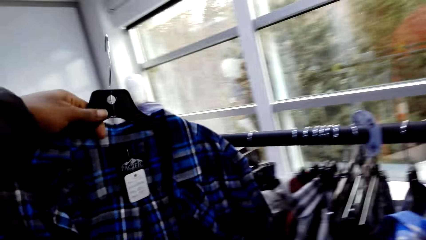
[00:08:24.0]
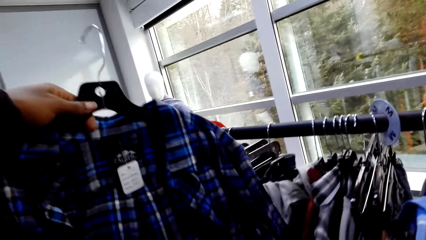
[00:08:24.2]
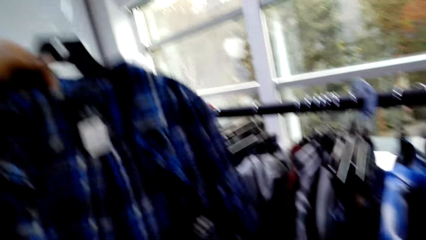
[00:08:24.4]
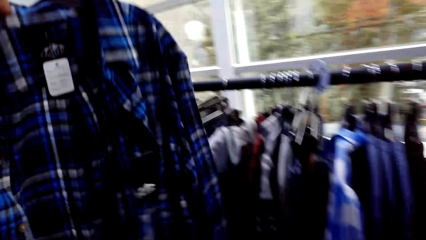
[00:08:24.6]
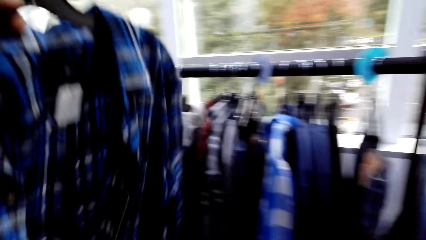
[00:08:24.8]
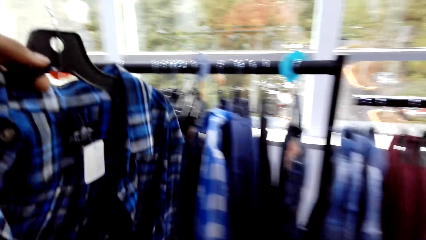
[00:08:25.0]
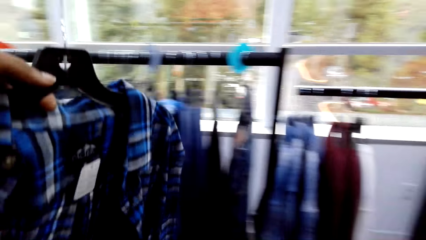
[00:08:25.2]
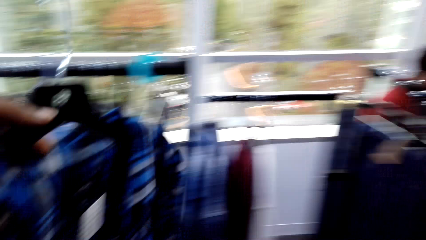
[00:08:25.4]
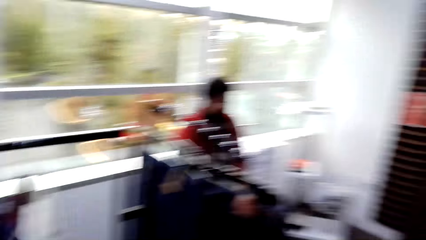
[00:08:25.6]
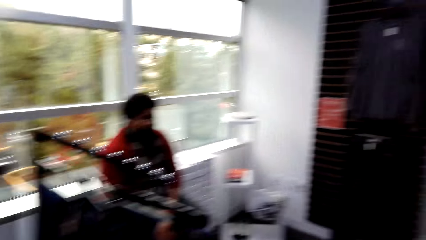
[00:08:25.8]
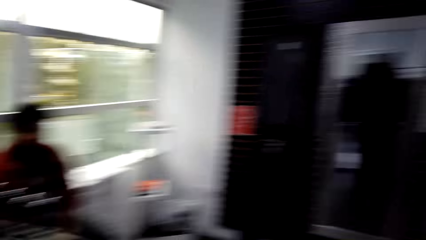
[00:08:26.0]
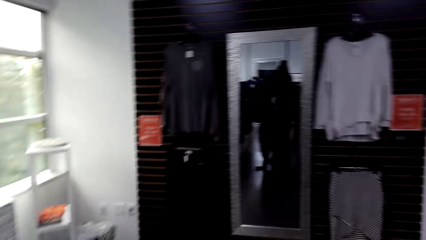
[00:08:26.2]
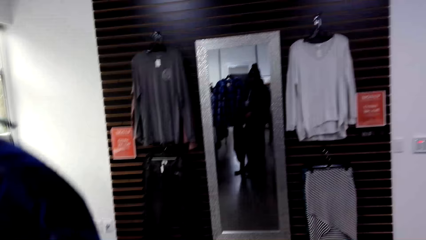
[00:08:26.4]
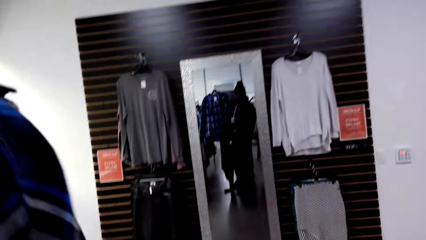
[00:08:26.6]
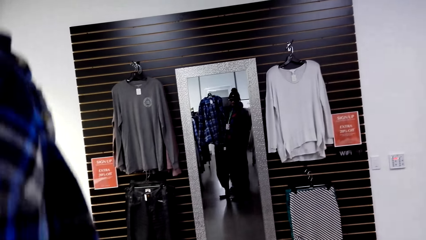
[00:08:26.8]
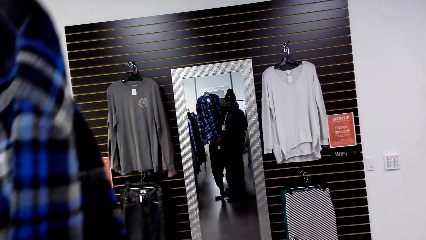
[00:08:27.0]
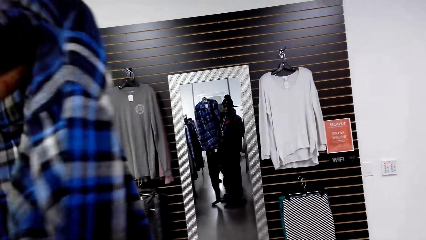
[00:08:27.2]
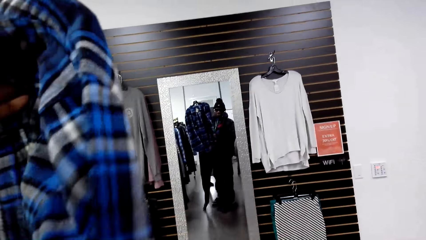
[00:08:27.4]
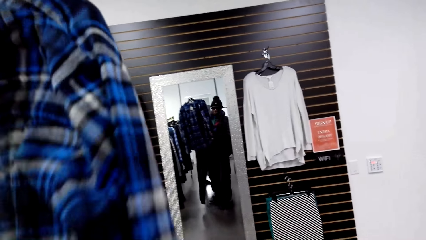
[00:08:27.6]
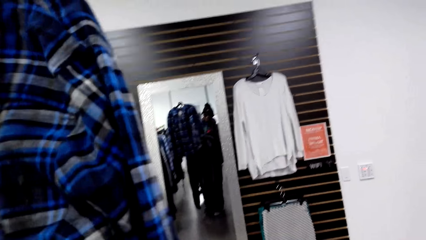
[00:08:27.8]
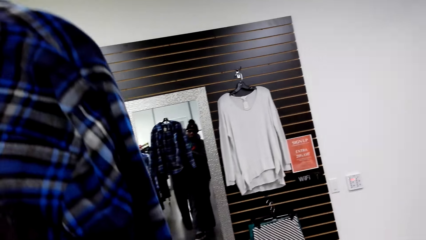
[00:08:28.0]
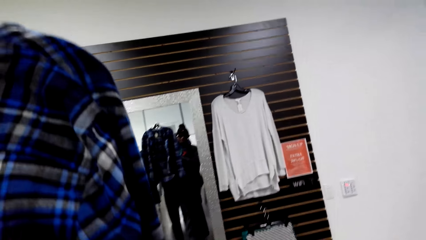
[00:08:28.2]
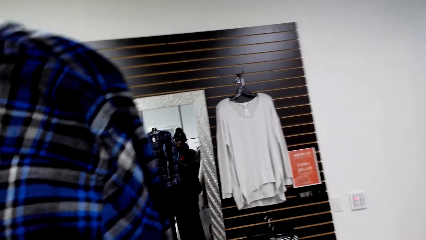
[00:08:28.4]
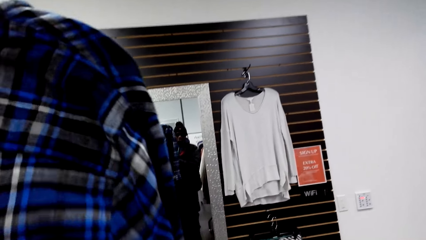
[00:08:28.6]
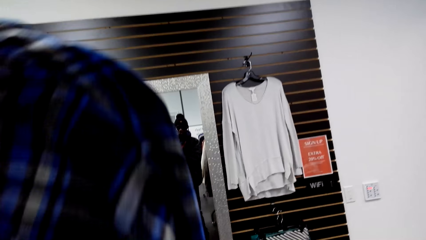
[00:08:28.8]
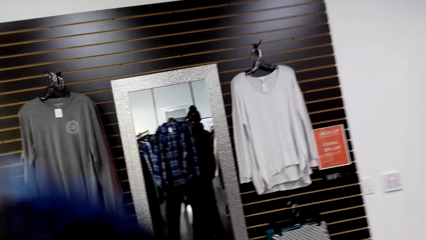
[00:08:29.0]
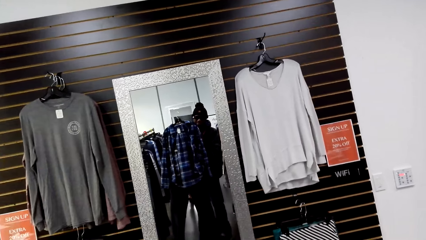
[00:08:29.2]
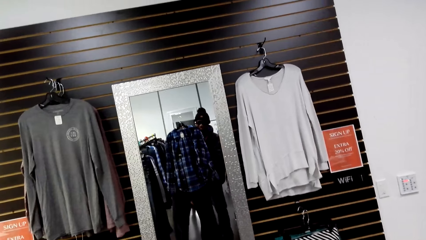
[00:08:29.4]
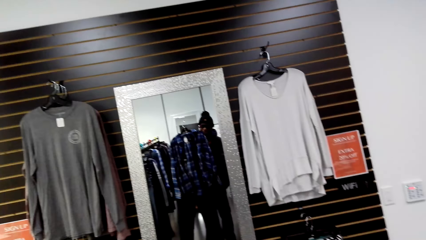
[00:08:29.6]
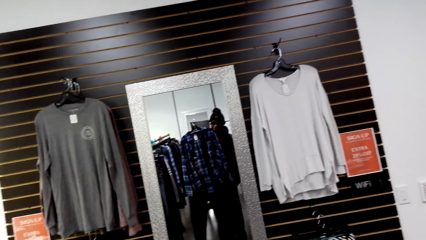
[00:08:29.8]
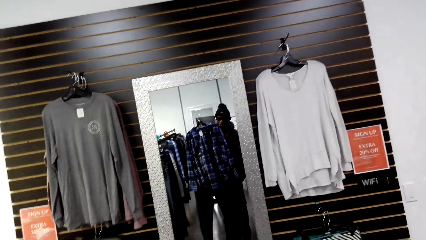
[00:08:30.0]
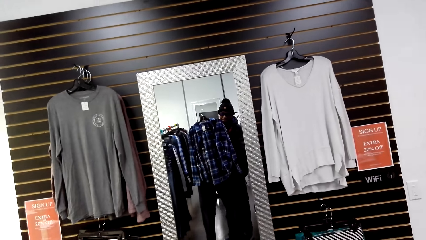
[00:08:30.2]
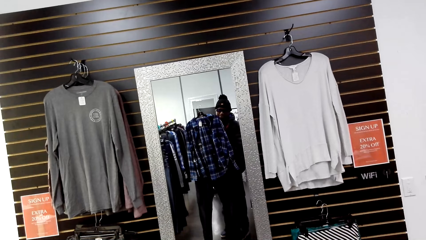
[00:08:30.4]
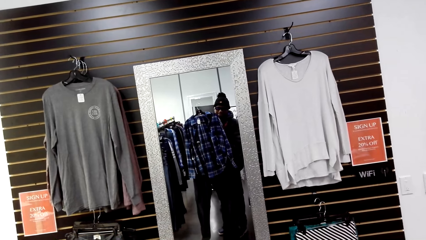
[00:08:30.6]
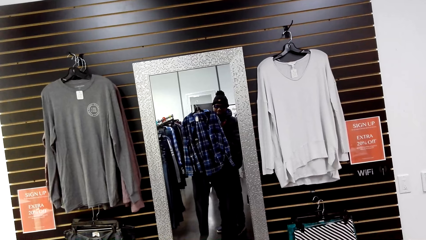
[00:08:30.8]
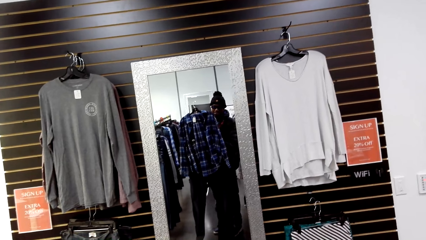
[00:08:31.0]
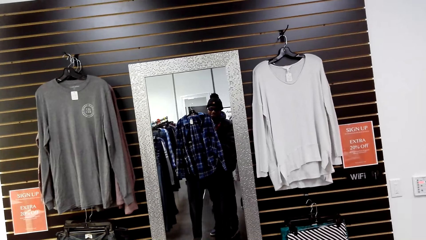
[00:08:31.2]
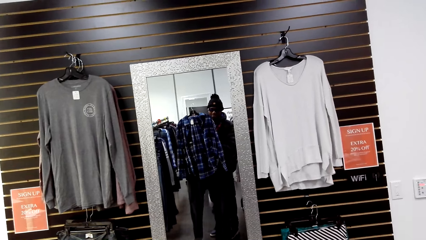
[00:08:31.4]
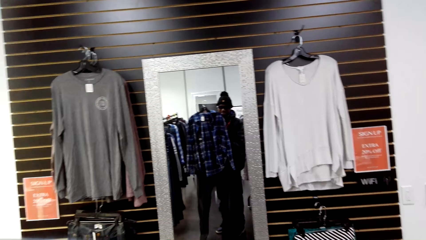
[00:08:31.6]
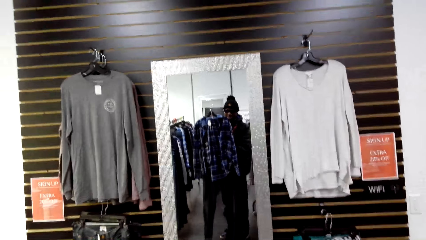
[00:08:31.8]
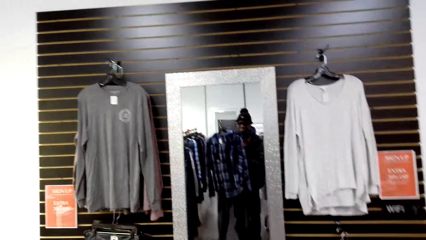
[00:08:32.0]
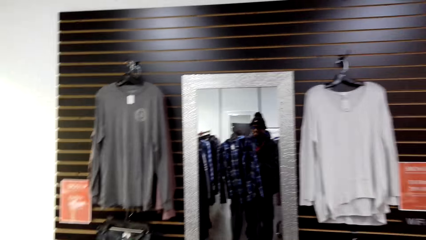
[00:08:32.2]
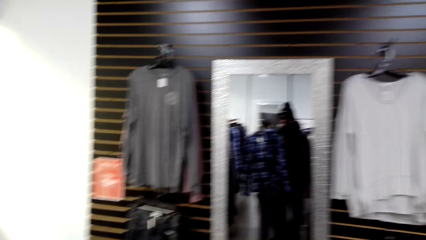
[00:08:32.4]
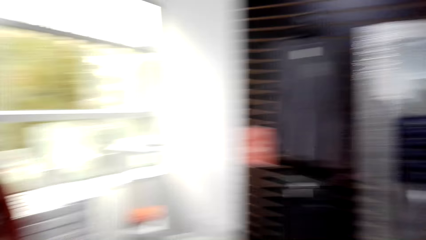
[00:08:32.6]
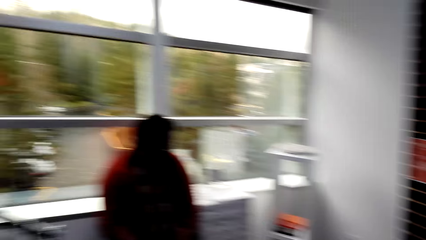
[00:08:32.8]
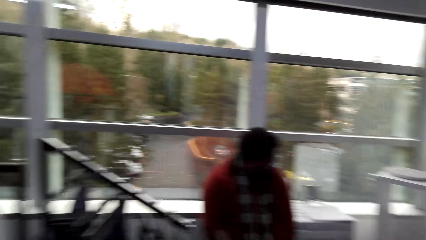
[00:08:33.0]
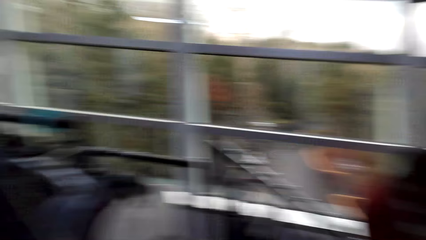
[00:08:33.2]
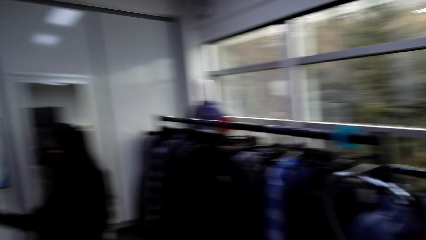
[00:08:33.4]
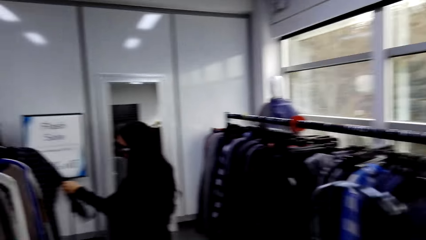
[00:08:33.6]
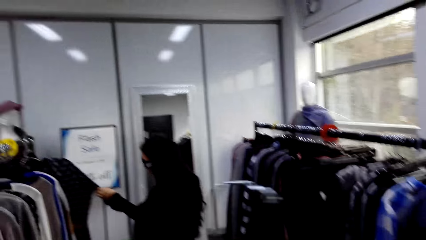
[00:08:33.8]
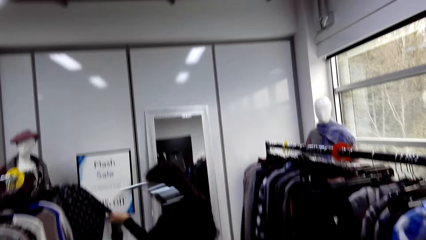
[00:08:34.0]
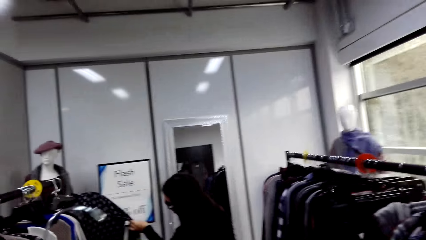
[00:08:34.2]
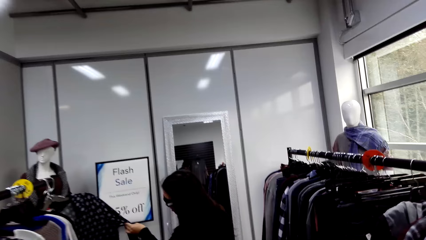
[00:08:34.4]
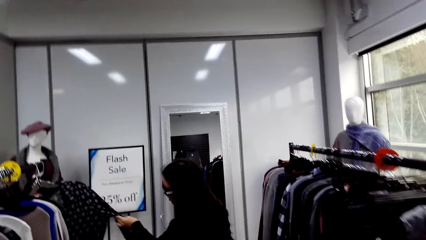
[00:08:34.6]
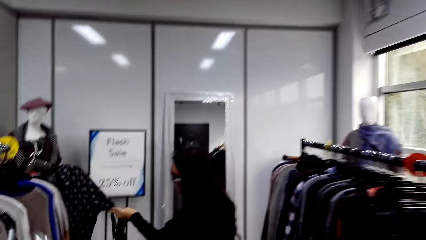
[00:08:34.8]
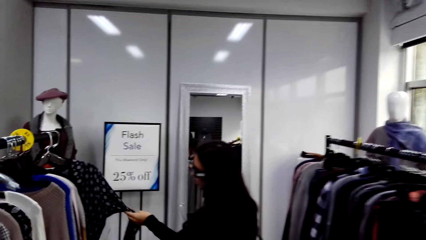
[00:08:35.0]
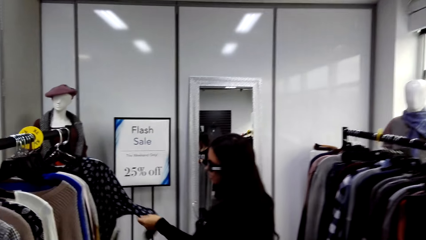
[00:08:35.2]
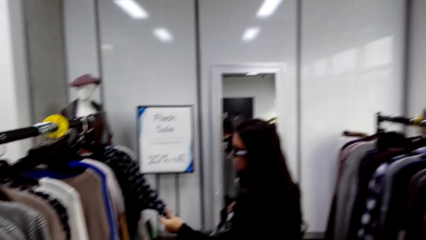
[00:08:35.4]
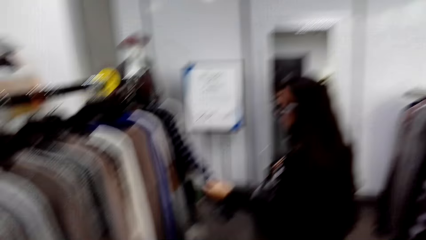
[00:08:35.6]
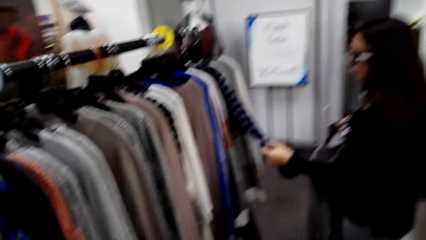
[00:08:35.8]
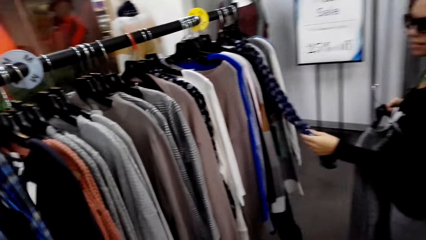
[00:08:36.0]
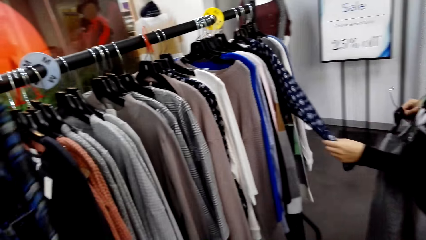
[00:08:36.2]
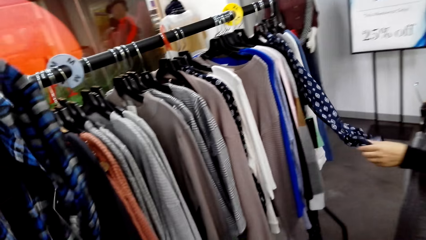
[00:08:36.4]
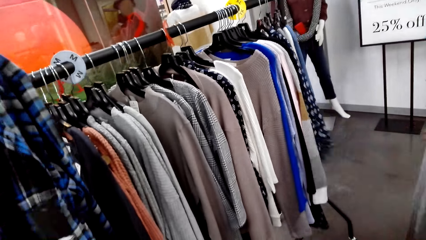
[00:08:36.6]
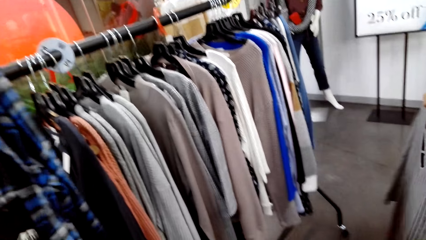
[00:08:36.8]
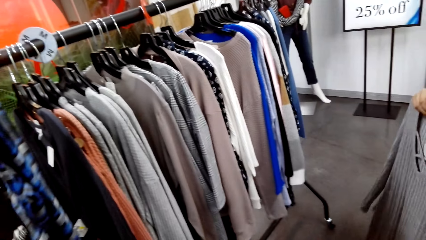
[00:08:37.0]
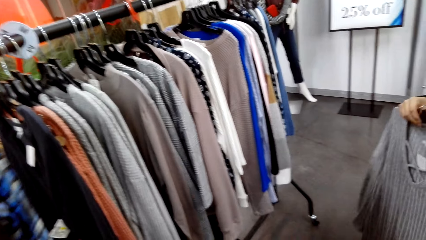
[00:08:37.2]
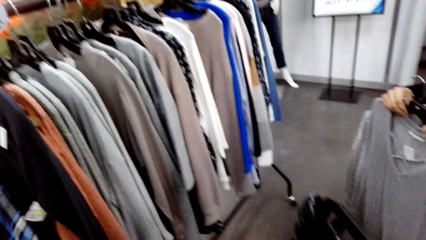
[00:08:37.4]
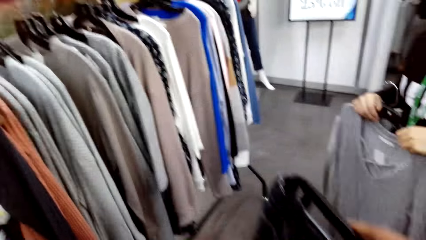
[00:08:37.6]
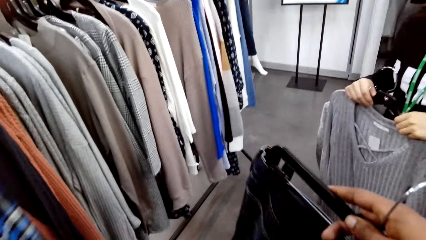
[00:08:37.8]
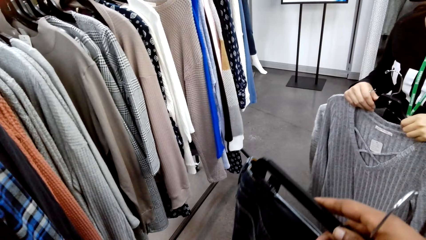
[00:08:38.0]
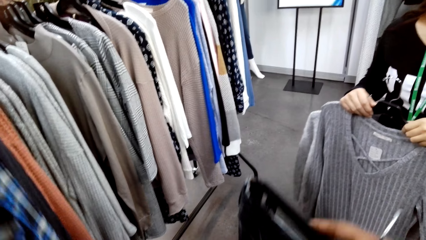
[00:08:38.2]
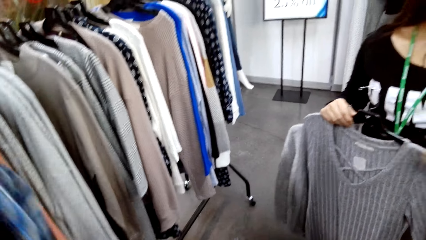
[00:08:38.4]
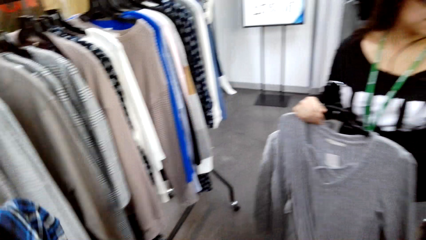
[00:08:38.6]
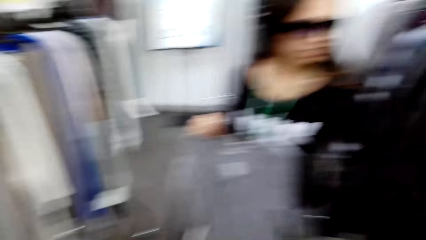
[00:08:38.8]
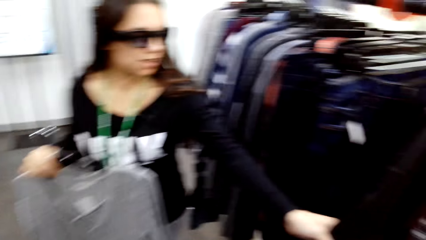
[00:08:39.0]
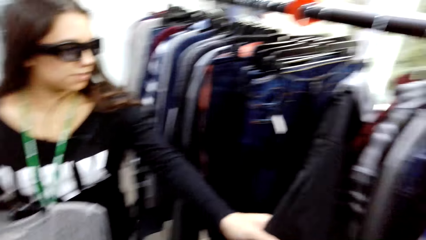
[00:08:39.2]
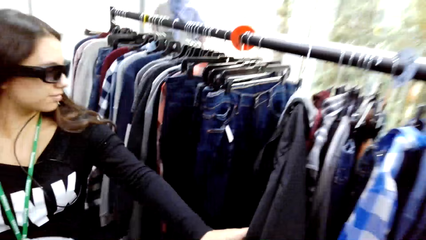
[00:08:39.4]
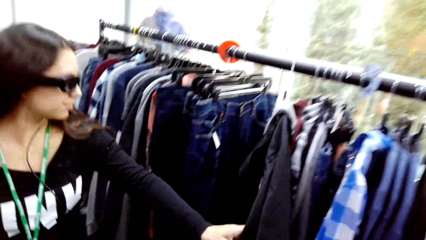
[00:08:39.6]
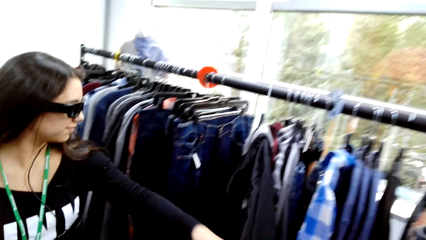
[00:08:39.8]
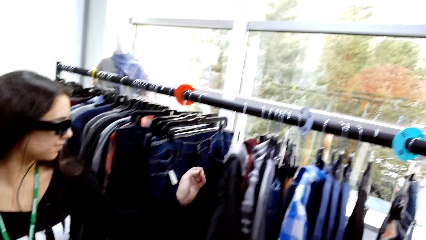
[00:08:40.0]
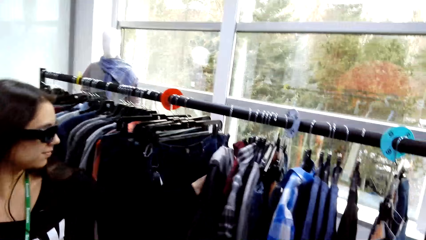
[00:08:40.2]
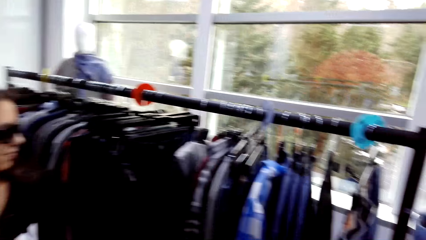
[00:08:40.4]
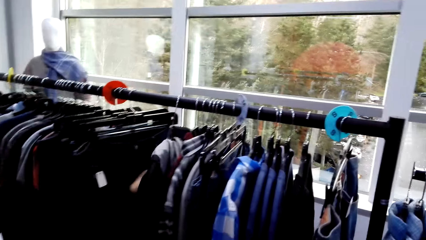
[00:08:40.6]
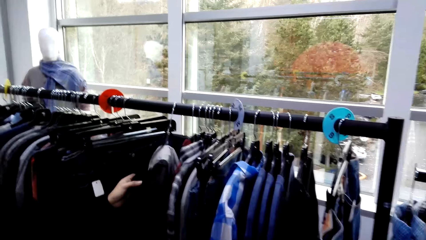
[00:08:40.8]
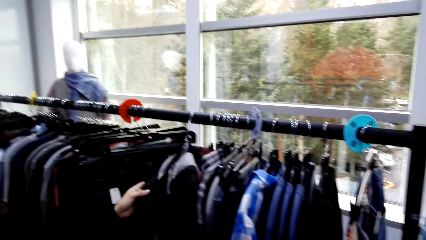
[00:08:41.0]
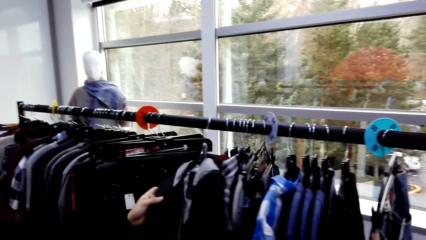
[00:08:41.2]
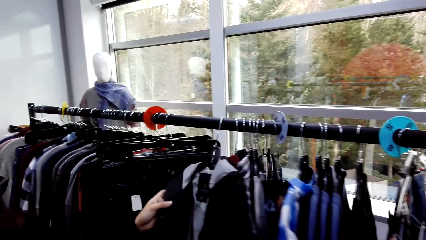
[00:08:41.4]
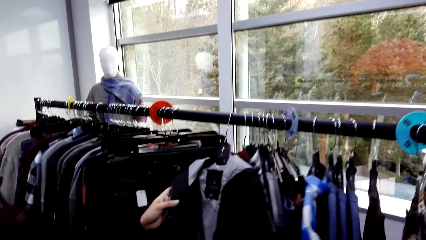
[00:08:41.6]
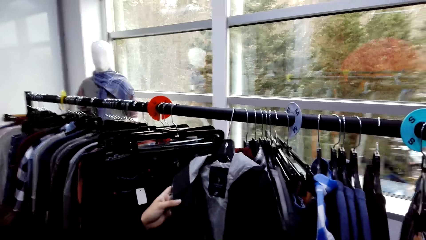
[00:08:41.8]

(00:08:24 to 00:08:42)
The camera wearer picks another cloth from the cloth line. He turns to the mirror. He checks the cloth on the mirror. He holds the shirt. He looks at the mirror. He measures the shirt on his body. He turns around. He holds the jeans on the right hand. He returns the cloth on the cloth line. A person holds the jacket. The camera wearer holds another cloth on his right hand.
